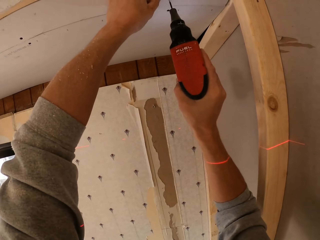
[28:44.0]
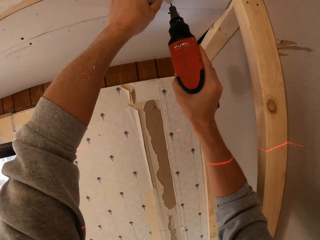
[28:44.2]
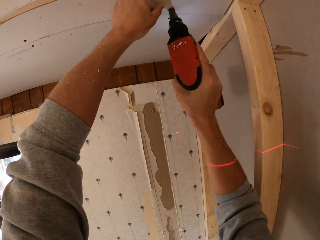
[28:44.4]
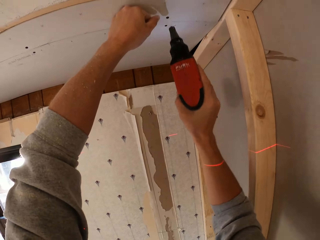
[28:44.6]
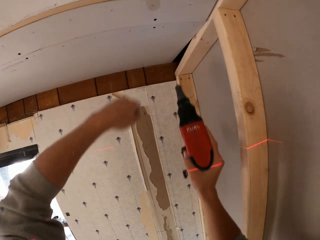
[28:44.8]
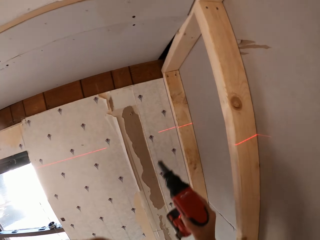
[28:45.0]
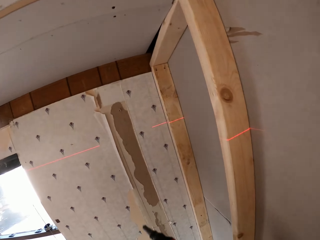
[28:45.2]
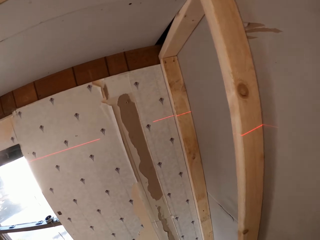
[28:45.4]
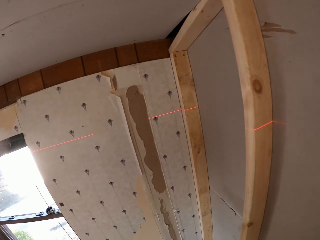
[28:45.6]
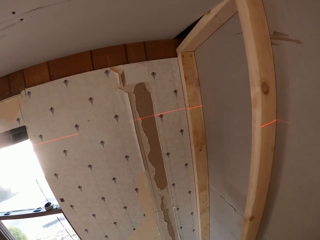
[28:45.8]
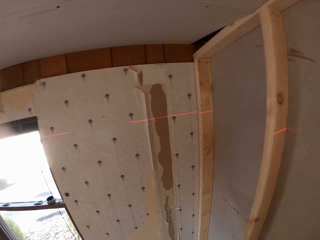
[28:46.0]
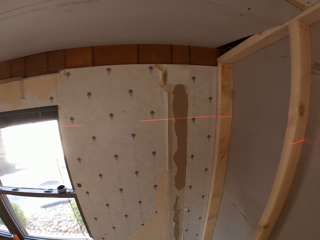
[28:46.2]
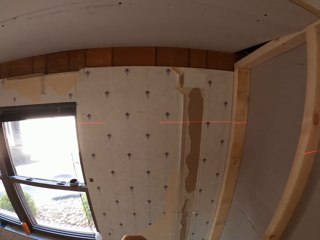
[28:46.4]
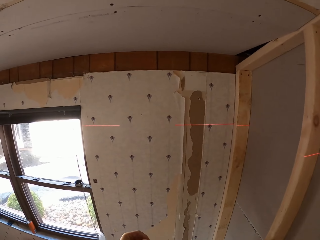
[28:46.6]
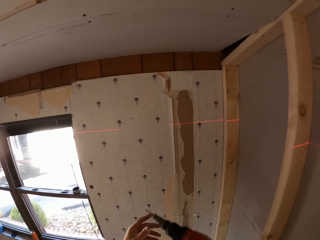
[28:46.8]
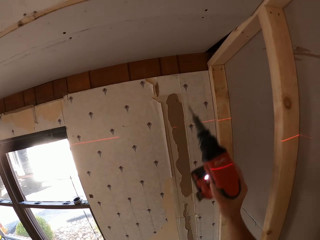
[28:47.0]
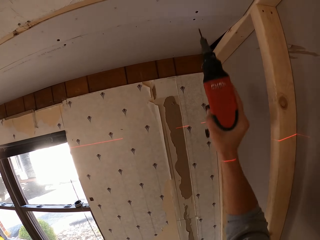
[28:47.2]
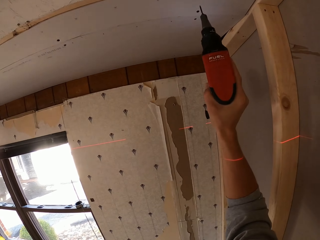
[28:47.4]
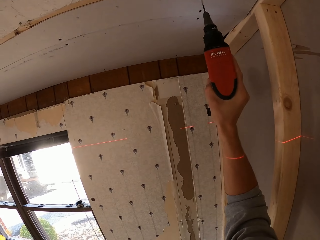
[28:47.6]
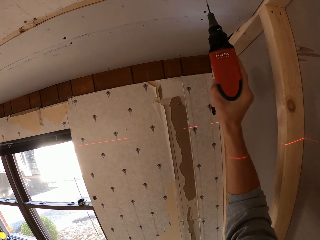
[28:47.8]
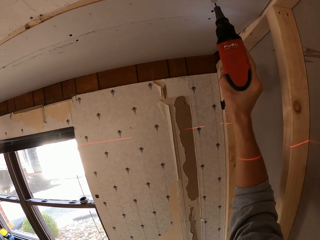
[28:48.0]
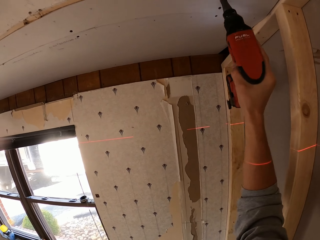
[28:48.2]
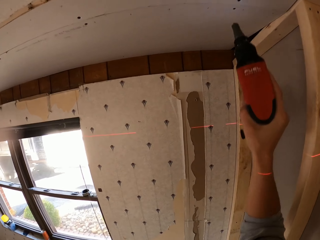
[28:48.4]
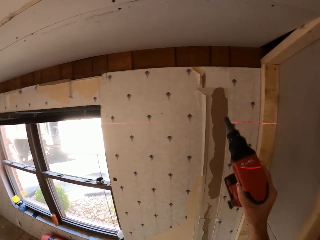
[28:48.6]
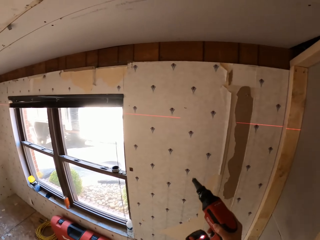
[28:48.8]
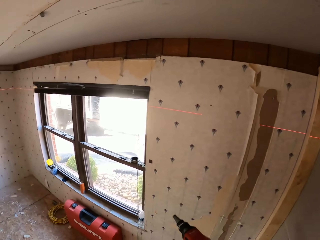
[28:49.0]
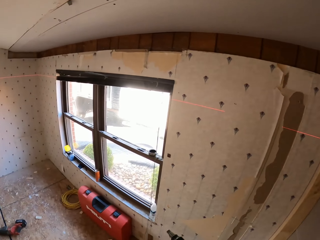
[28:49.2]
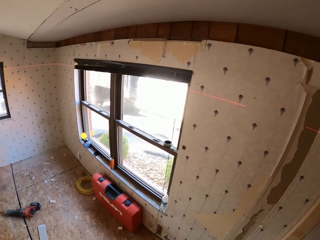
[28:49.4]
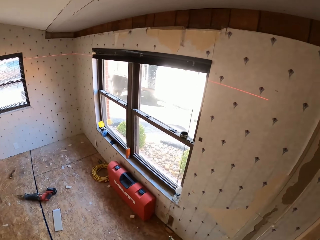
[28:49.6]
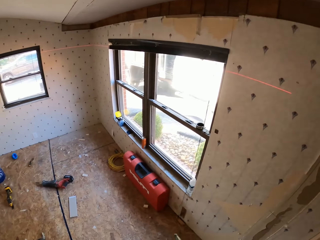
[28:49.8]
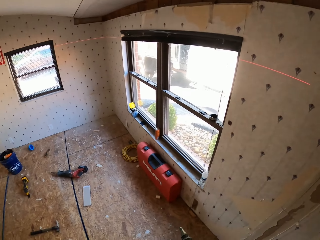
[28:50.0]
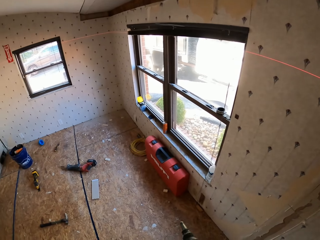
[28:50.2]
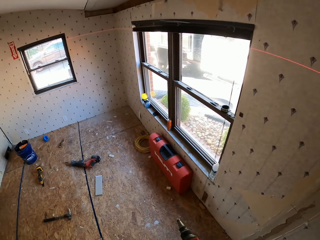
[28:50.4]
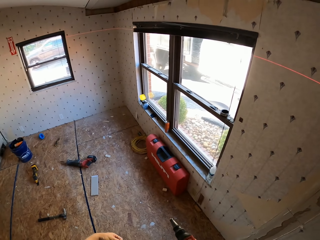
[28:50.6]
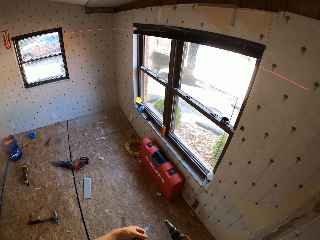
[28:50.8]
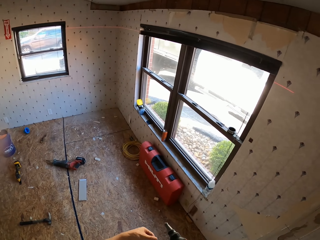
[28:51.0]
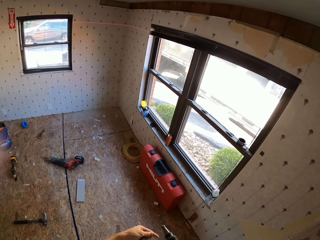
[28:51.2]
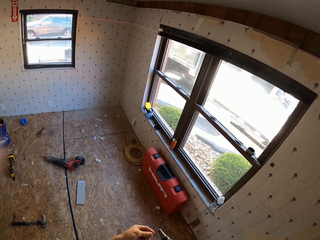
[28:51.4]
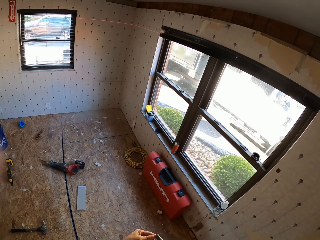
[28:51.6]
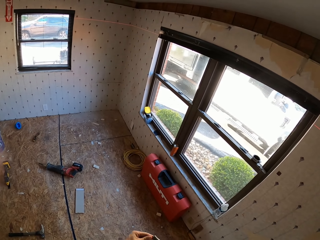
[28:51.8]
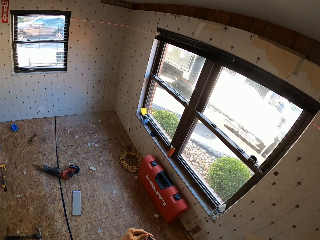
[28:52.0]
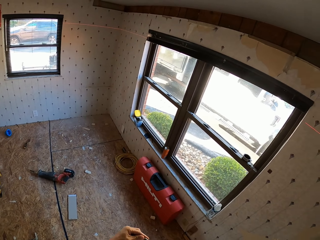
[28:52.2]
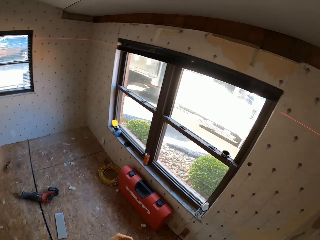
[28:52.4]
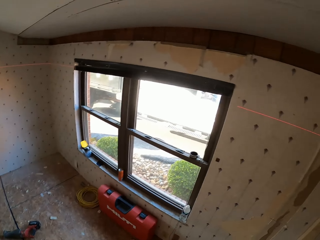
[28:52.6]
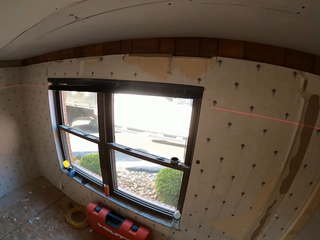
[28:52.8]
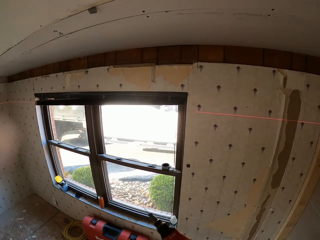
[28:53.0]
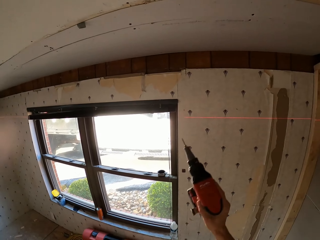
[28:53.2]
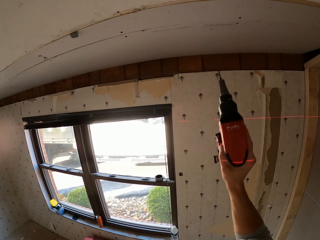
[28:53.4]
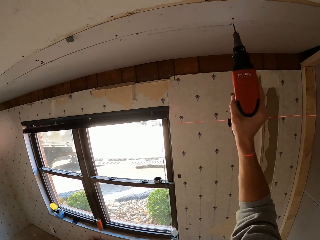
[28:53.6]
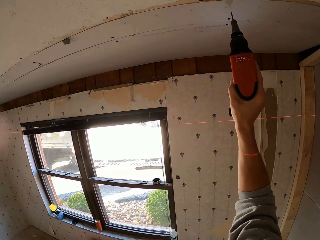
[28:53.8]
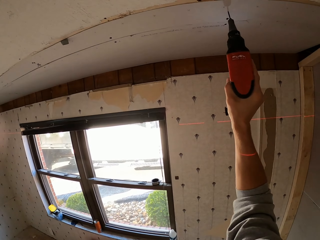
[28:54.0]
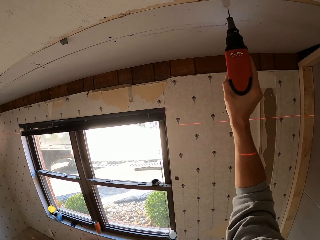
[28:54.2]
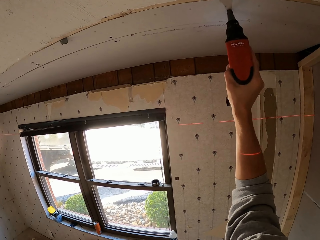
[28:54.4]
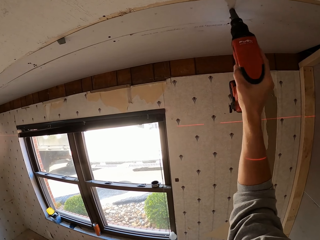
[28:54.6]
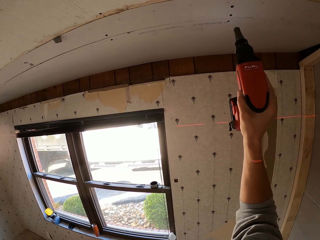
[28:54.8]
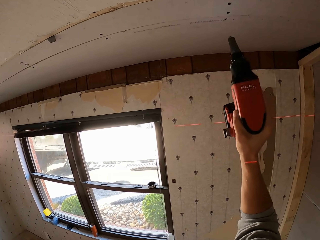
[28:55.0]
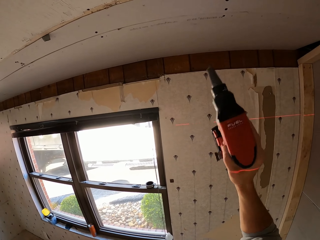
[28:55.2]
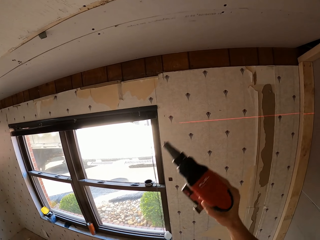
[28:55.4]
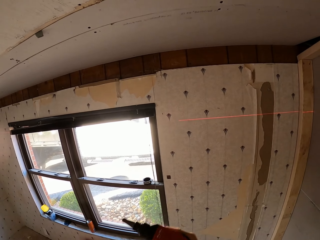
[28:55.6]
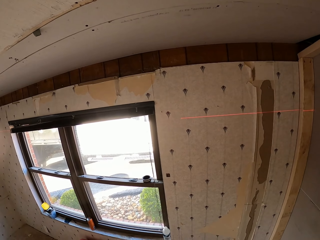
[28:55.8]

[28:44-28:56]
The camera wearer holds a drill. They fix plywood on the roof. They hold a board on the ceiling. They turn around. They stare at the roof. They fix the plywood on the roof. They drill the board on the ceiling. They turn around. They look around the room. They drill the board on the ceiling. They fix the plywood on the roof.

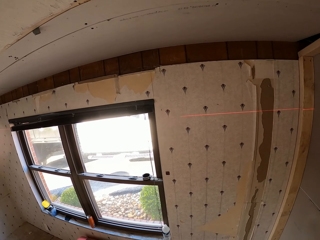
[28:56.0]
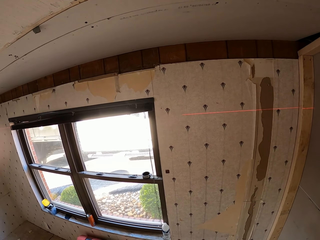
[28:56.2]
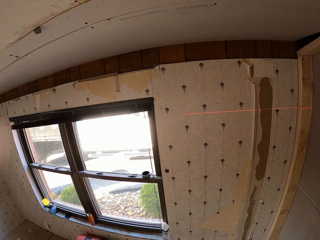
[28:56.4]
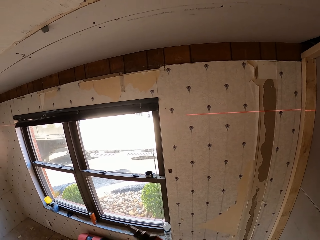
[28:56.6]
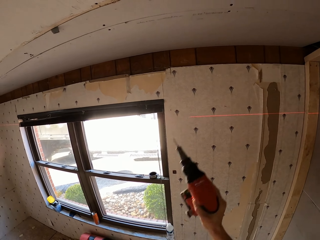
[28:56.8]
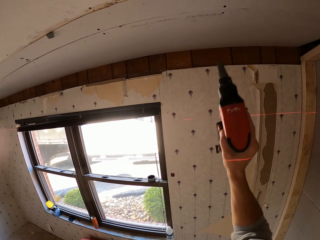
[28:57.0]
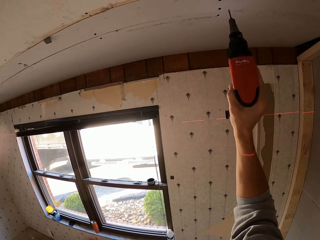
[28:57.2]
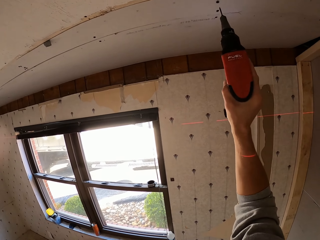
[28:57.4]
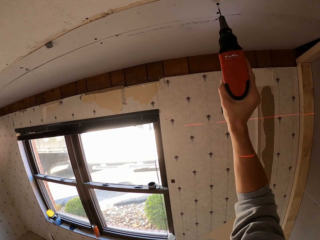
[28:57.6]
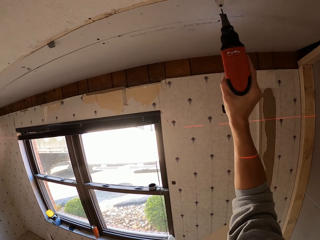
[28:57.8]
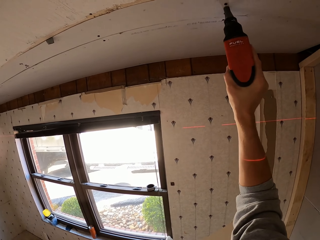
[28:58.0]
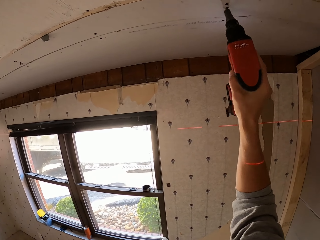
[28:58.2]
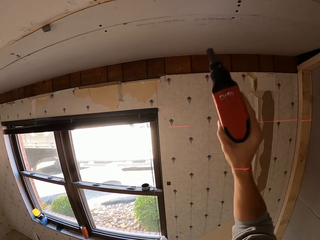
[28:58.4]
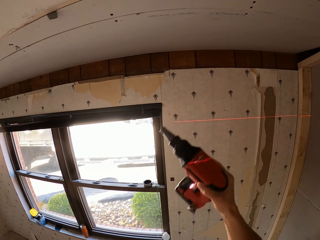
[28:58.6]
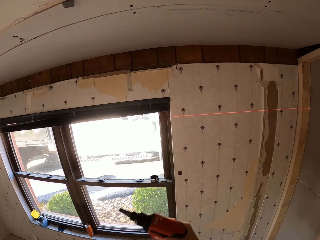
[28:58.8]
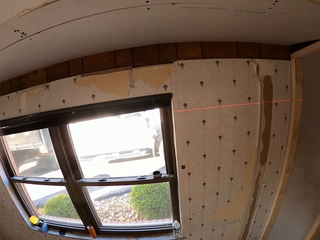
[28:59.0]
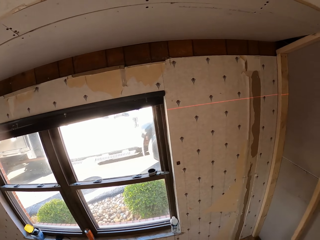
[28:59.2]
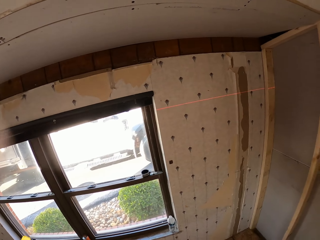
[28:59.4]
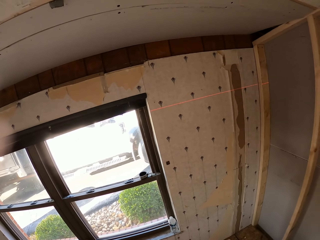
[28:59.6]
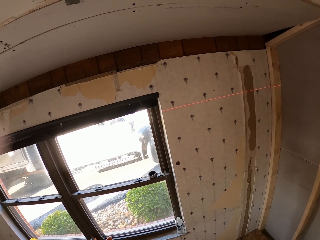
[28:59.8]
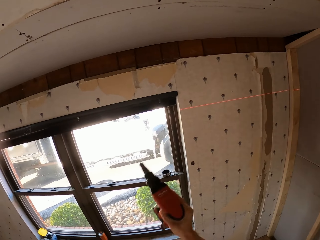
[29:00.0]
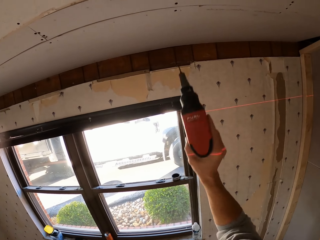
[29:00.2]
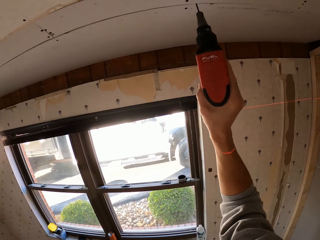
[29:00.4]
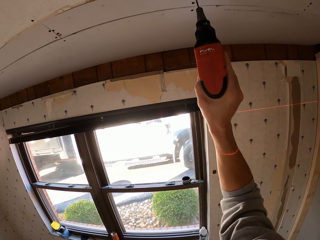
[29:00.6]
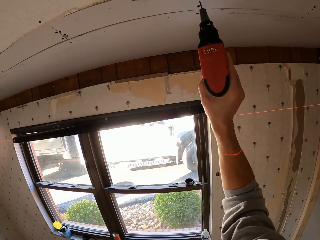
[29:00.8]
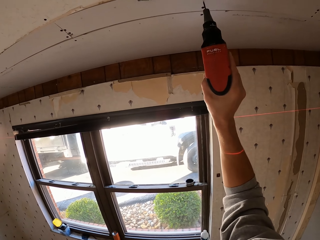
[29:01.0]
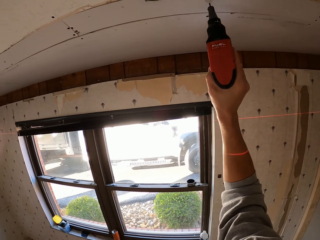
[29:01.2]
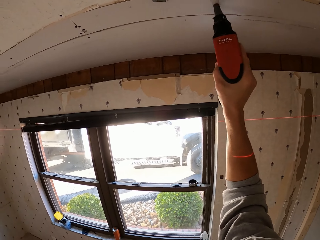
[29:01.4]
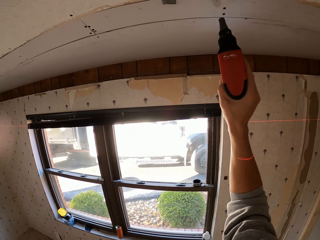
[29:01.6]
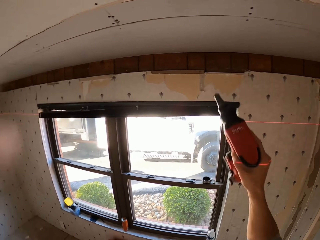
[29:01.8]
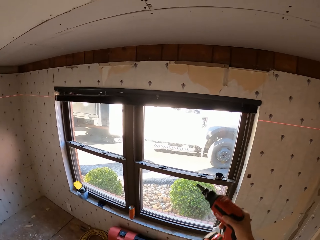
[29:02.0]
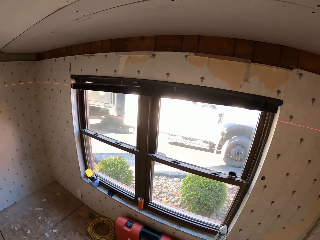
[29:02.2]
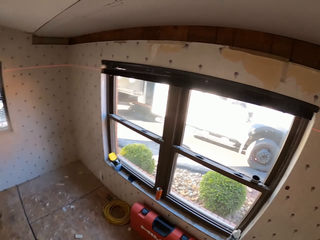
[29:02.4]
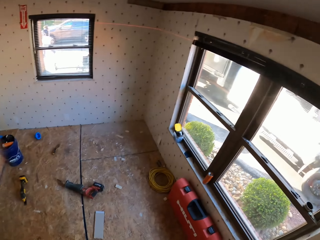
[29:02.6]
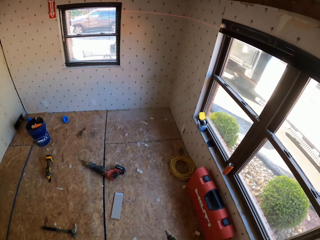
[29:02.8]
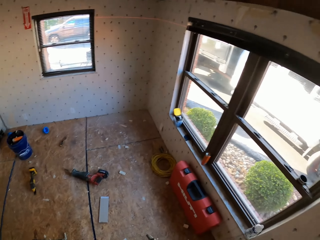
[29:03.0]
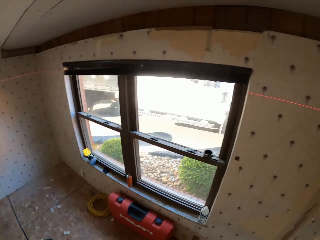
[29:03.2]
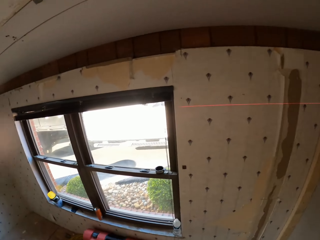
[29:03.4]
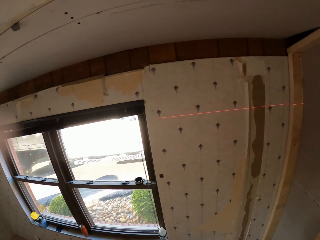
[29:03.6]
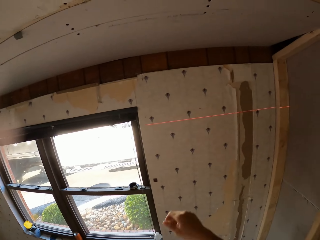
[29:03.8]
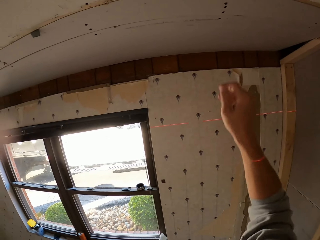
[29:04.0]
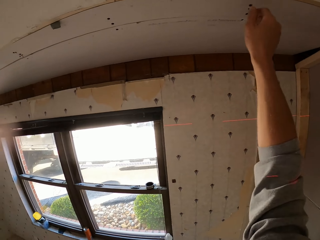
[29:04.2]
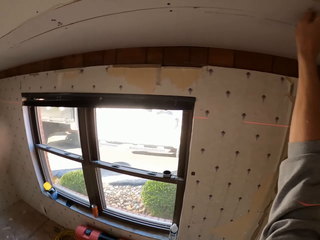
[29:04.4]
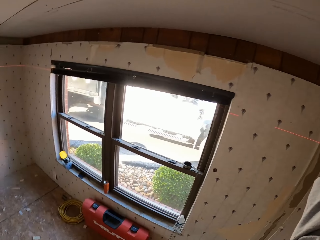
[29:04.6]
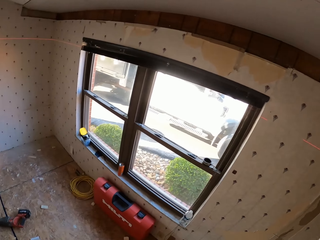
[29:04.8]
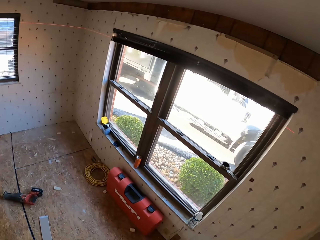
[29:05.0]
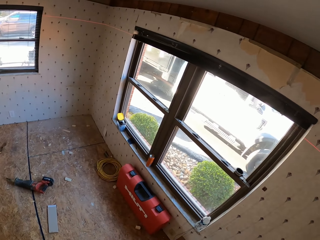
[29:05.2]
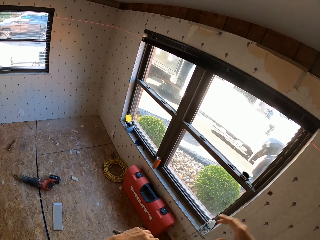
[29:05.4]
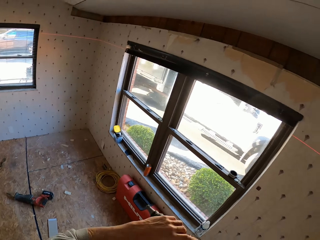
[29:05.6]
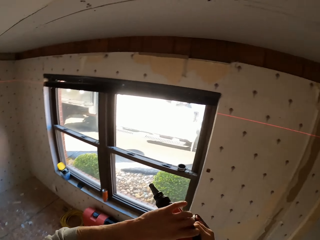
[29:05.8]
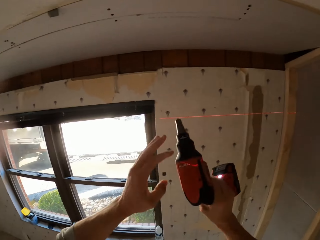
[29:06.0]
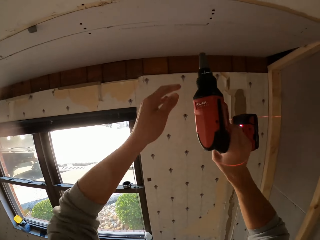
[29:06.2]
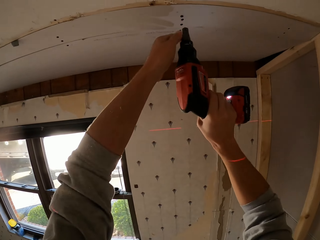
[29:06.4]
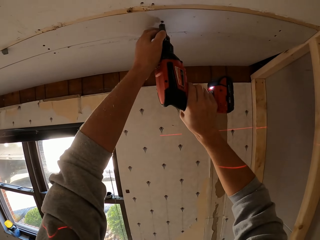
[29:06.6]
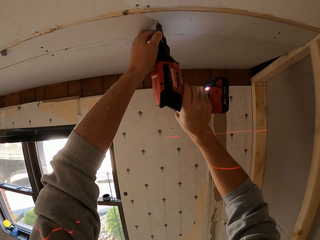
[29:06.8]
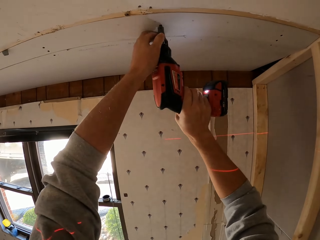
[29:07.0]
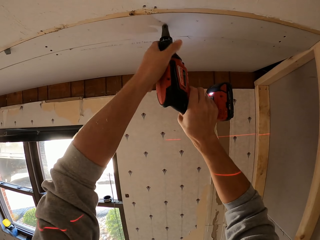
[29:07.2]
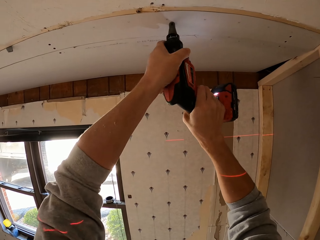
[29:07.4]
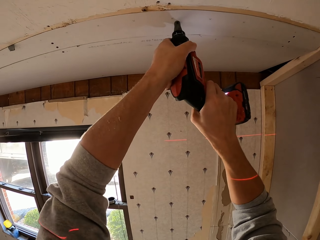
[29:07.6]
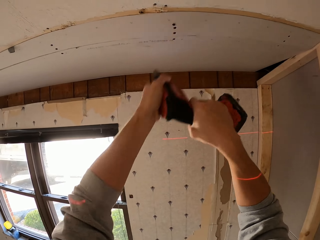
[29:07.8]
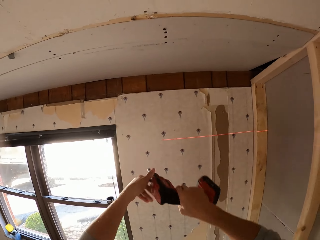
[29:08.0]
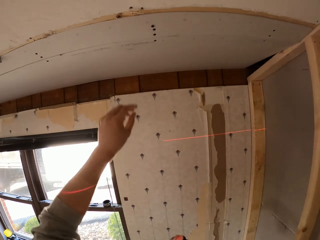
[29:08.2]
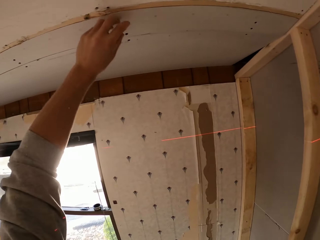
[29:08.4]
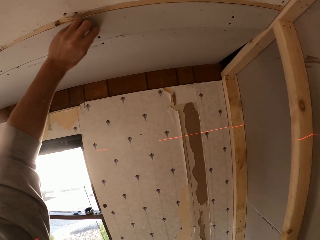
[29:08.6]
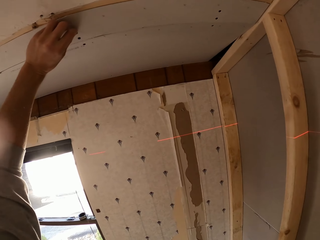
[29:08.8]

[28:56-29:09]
The camera wearer stares at the roof. They fix plywood on the roof. They stare at the roof. They turn around. They hold a drill. They fix the plywood on the roof. They drill a board on the ceiling. They hold the drill. They look around the room. They turn around. They hold the board. They inspect the roof. They turn around. They look around the room. They hold the drill. They fix the plywood on the roof. They drill the board on the ceiling.
